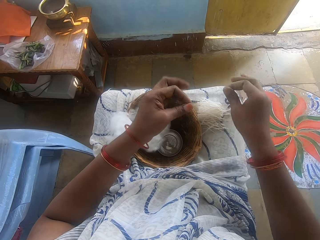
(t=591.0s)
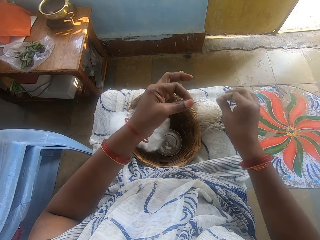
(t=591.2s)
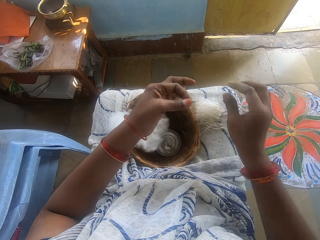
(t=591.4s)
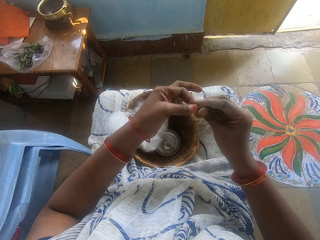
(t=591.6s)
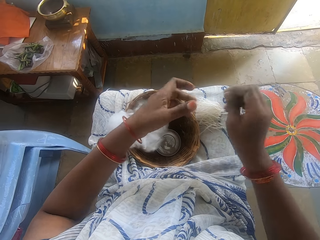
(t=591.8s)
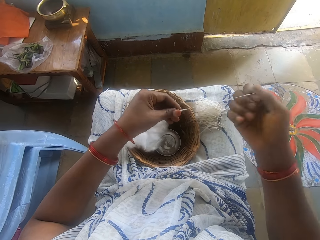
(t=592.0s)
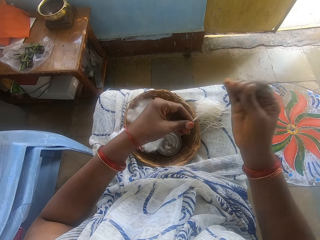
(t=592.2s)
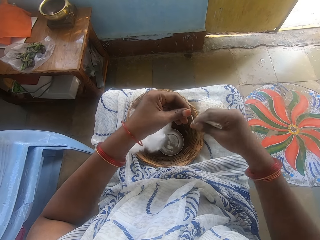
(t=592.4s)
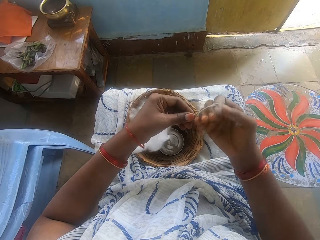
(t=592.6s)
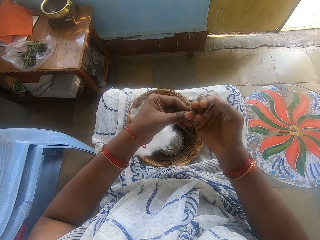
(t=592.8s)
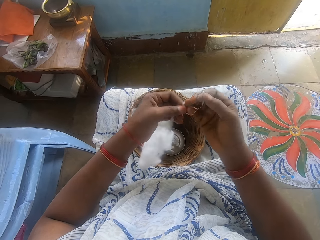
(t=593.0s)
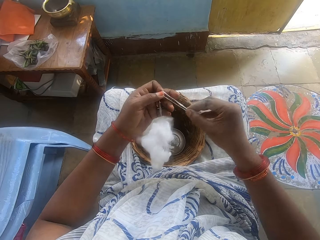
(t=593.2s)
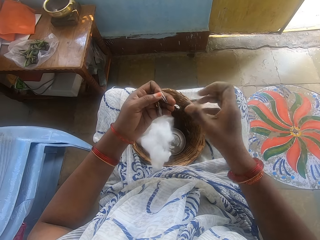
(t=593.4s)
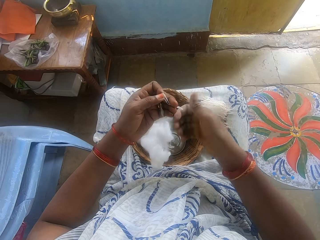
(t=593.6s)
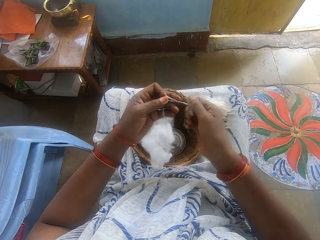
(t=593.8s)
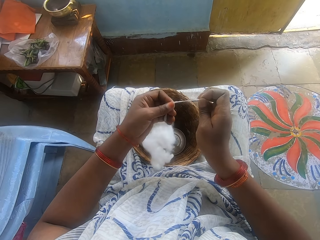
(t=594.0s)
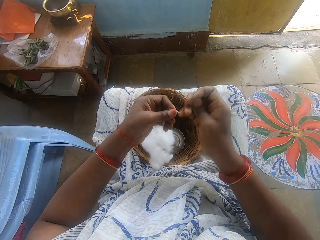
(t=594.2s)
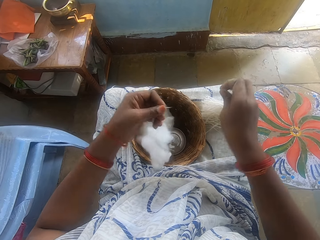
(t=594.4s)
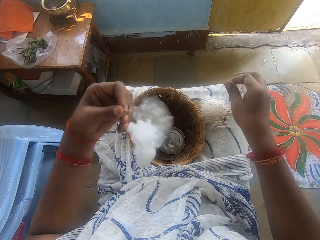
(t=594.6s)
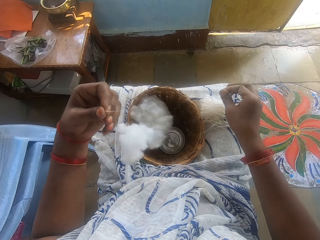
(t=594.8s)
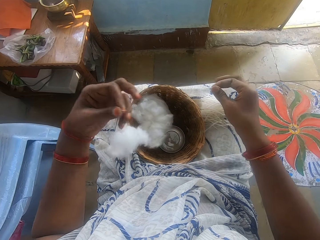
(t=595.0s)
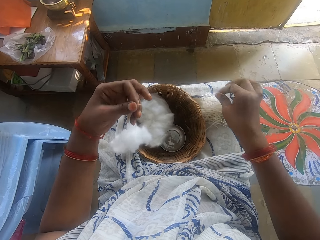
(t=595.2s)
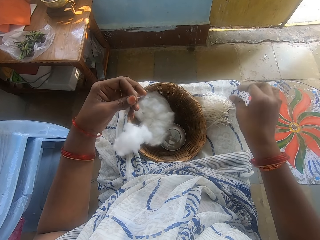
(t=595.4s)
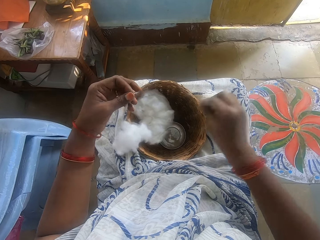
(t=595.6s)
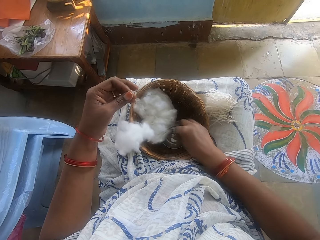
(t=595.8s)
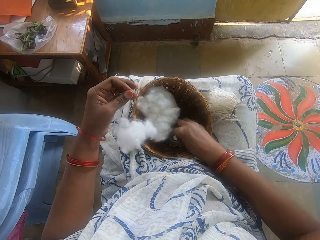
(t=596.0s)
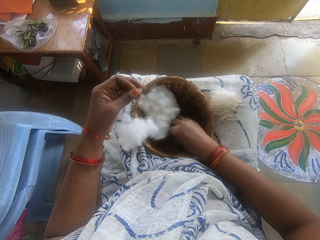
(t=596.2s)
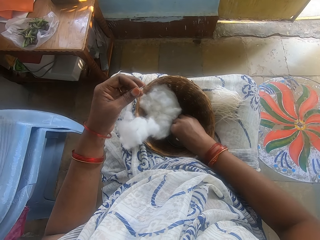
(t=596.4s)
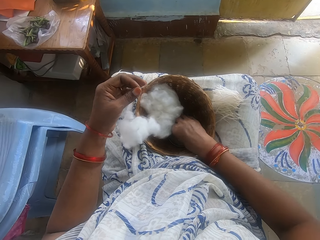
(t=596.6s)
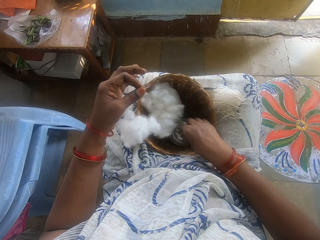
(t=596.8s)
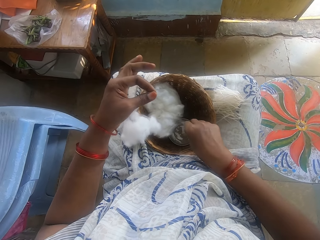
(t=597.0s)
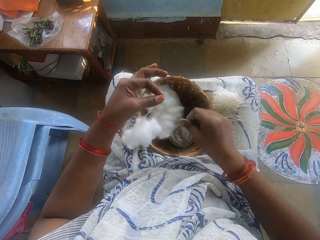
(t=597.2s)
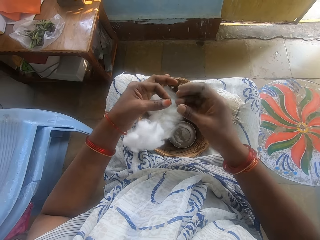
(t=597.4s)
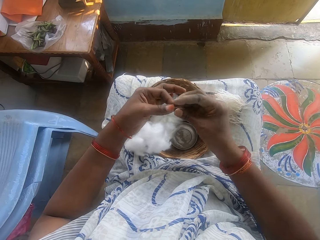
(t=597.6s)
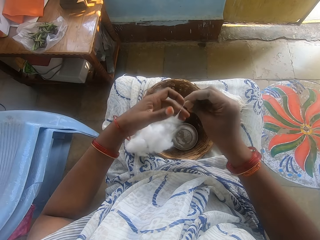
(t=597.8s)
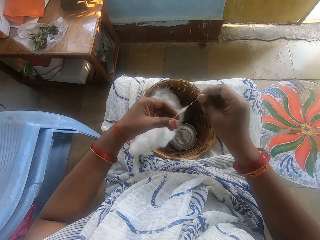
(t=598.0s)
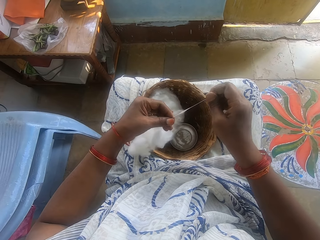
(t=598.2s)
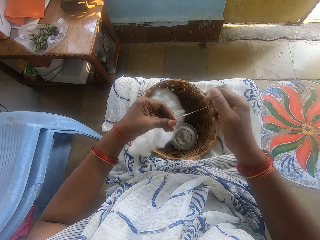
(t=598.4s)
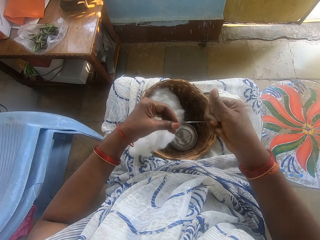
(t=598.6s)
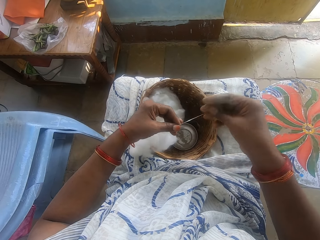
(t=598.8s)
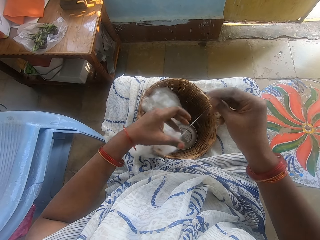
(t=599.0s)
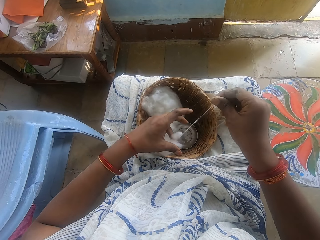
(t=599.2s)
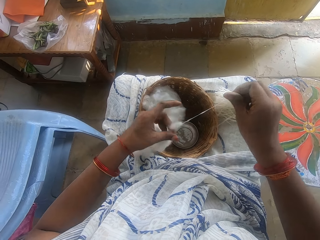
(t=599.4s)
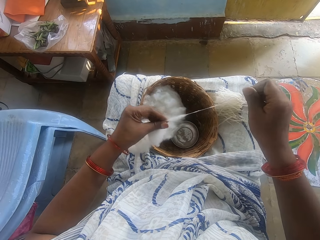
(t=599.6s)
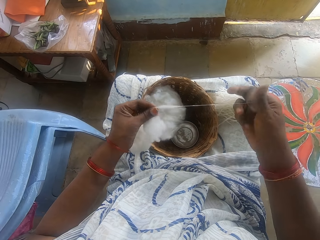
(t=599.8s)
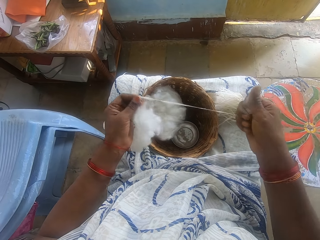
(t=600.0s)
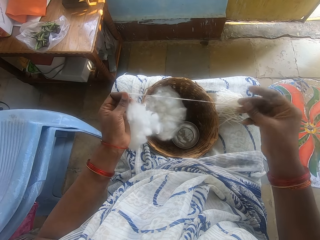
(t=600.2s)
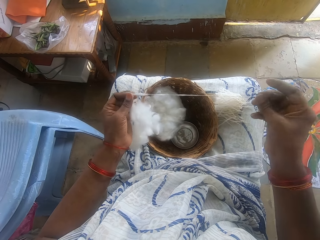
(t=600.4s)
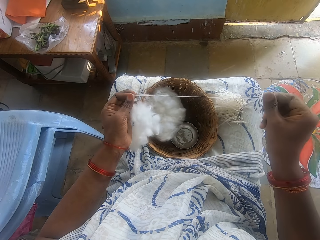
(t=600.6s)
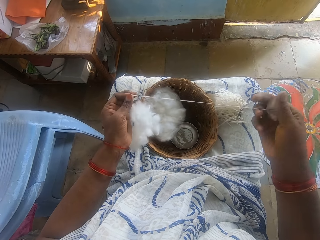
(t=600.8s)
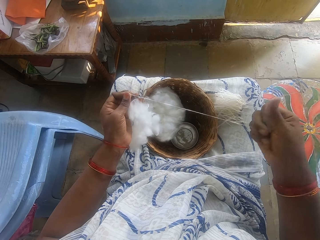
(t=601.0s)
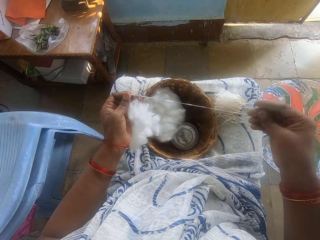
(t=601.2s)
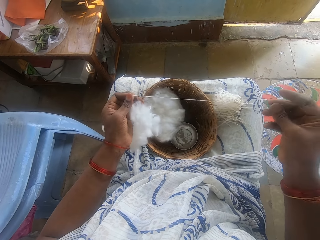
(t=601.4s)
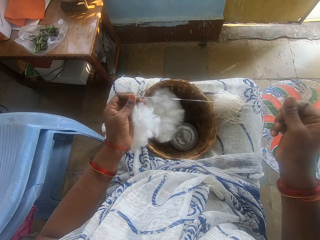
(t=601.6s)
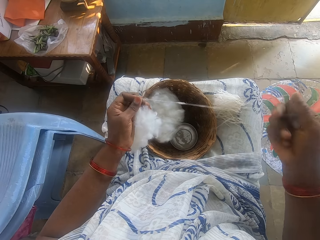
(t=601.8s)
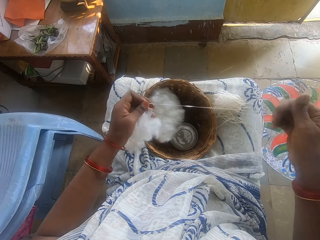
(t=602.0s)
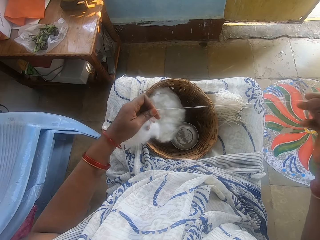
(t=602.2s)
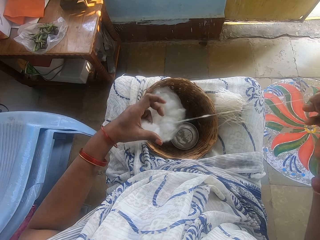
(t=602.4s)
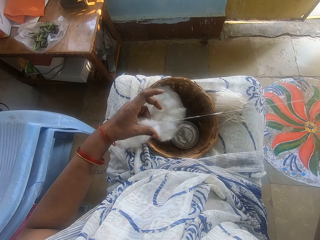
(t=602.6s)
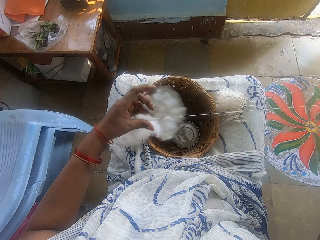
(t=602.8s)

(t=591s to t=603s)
The camera wearer cuts the cotton wool with her hand. She drops the cotton wool on her lap. She spins the cotton. She measures the cotton wool with her hand. She cuts the cotton wool with her hand. She drops the cotton wool on her lap. She touches the small bowl with ash in the basket. She threads the cotton wool with her hand.

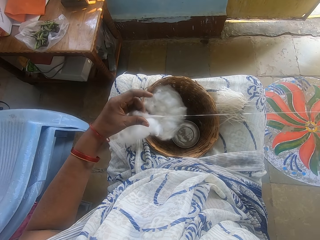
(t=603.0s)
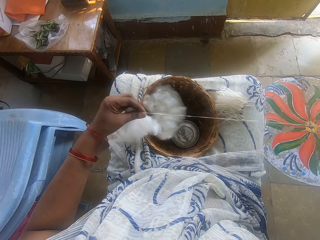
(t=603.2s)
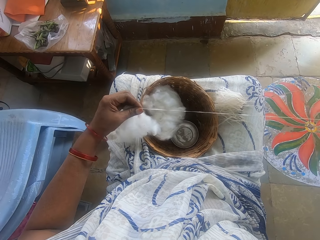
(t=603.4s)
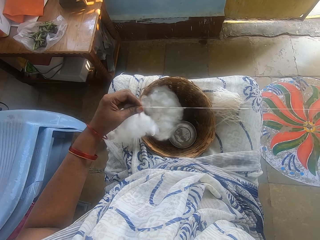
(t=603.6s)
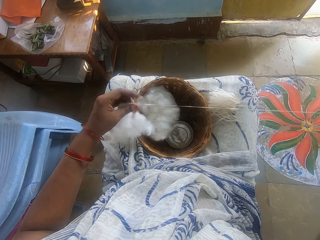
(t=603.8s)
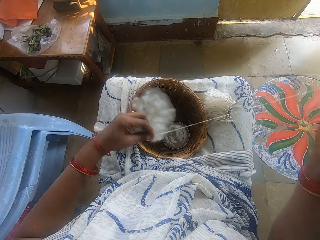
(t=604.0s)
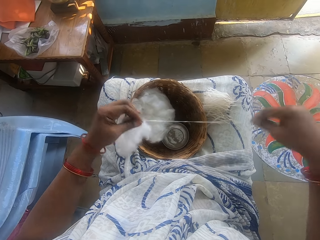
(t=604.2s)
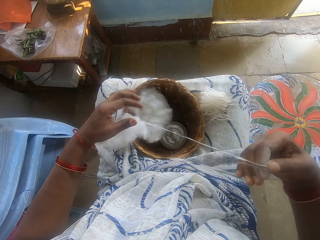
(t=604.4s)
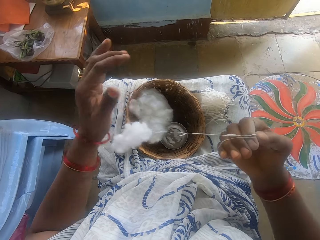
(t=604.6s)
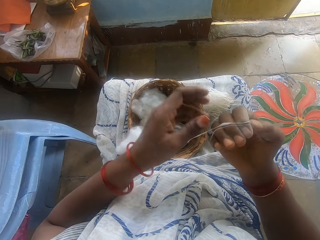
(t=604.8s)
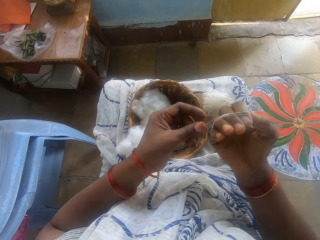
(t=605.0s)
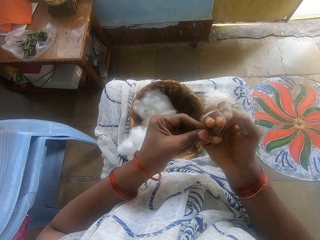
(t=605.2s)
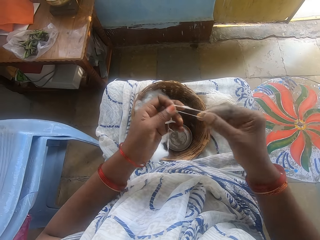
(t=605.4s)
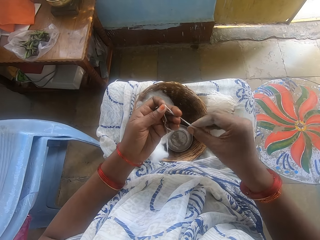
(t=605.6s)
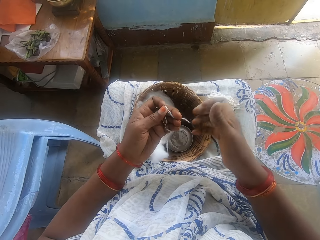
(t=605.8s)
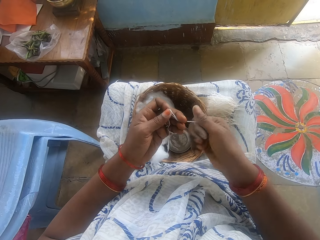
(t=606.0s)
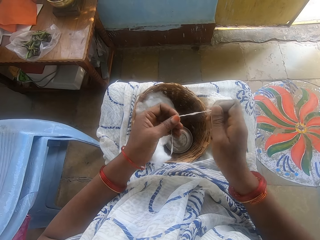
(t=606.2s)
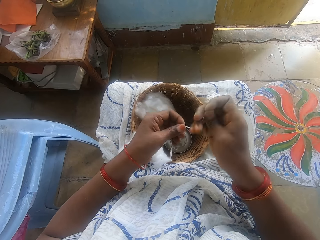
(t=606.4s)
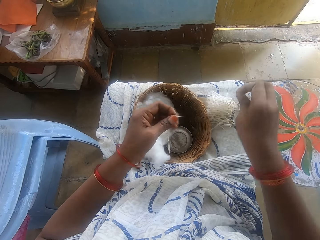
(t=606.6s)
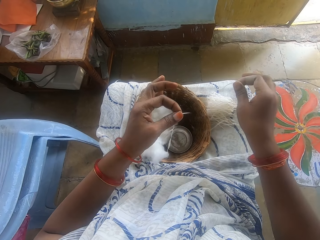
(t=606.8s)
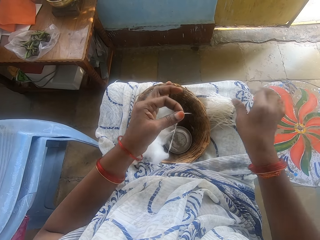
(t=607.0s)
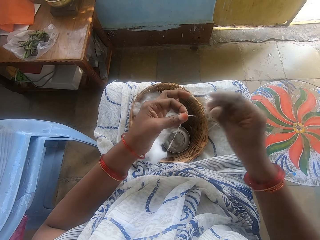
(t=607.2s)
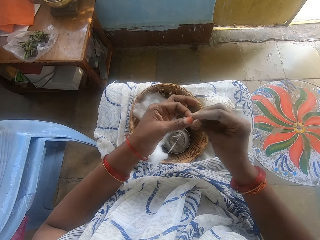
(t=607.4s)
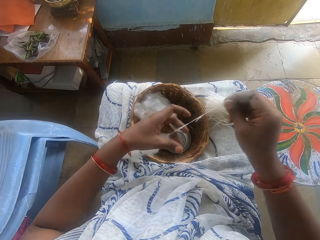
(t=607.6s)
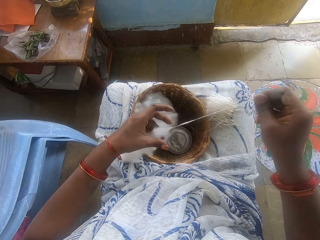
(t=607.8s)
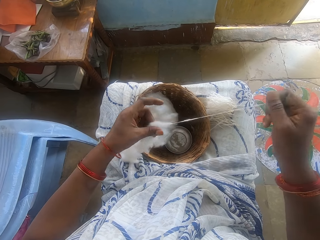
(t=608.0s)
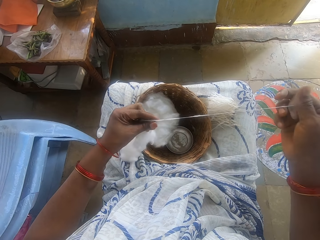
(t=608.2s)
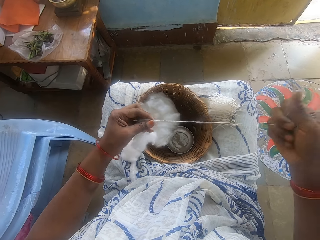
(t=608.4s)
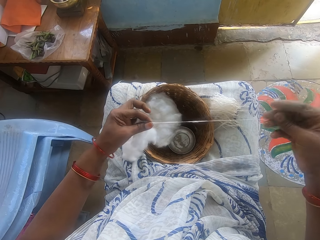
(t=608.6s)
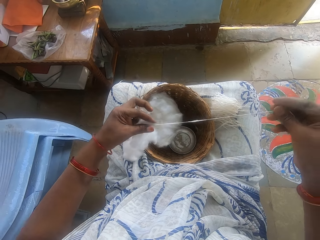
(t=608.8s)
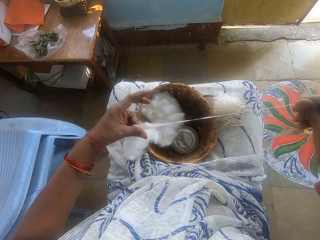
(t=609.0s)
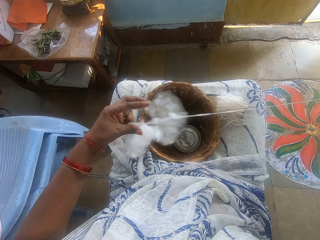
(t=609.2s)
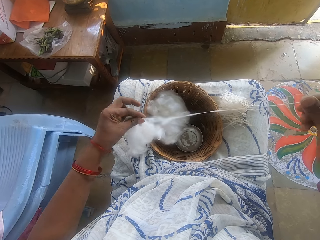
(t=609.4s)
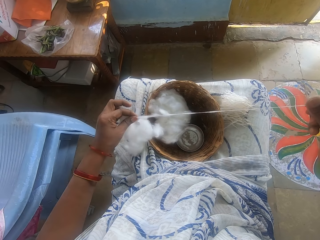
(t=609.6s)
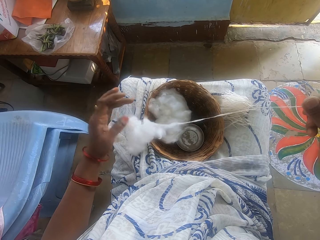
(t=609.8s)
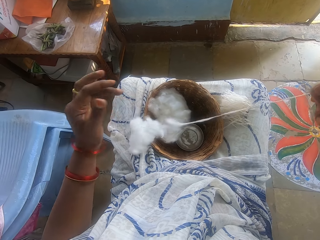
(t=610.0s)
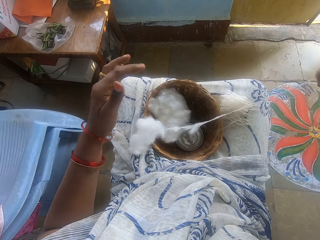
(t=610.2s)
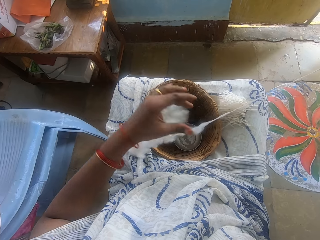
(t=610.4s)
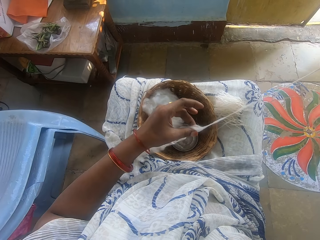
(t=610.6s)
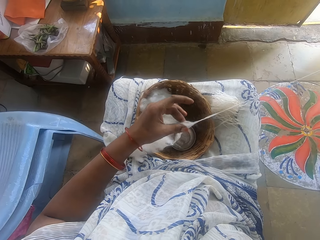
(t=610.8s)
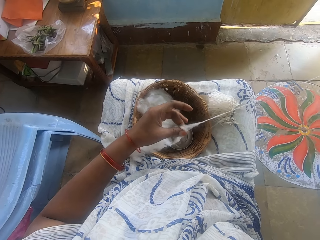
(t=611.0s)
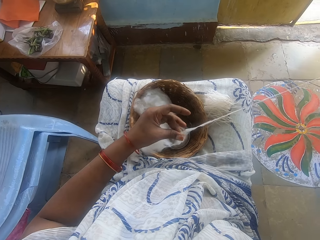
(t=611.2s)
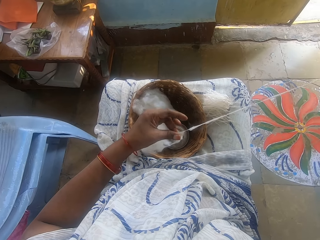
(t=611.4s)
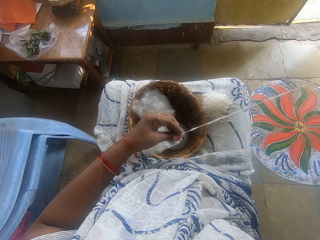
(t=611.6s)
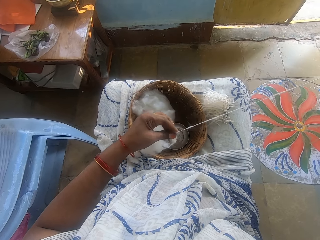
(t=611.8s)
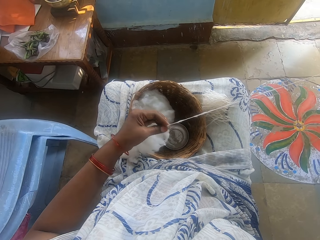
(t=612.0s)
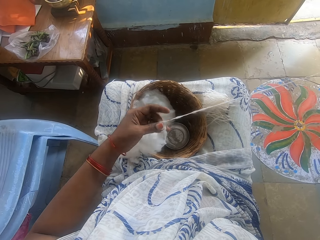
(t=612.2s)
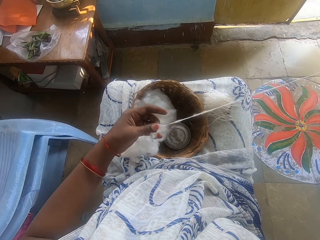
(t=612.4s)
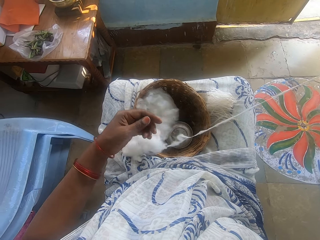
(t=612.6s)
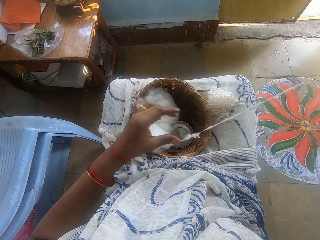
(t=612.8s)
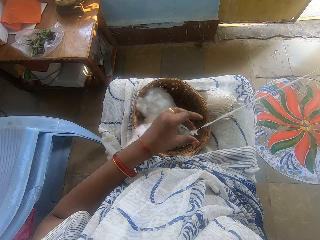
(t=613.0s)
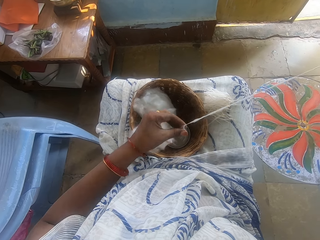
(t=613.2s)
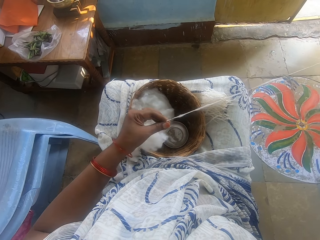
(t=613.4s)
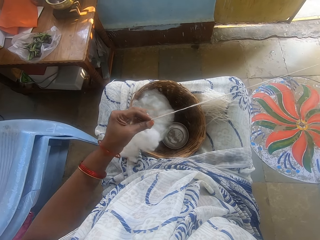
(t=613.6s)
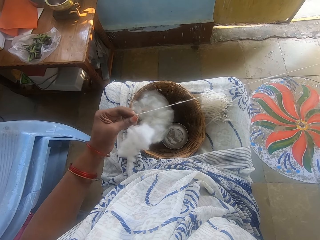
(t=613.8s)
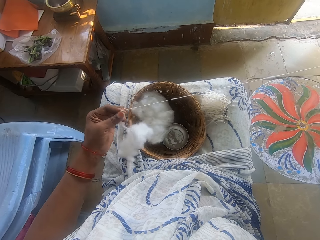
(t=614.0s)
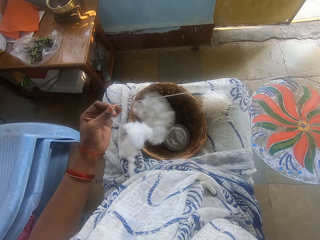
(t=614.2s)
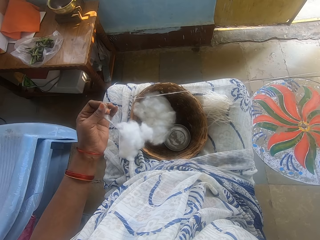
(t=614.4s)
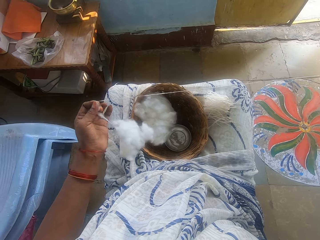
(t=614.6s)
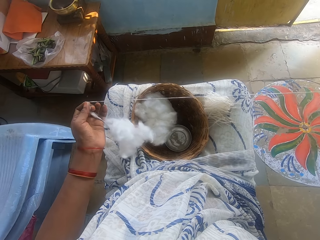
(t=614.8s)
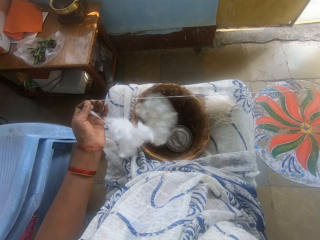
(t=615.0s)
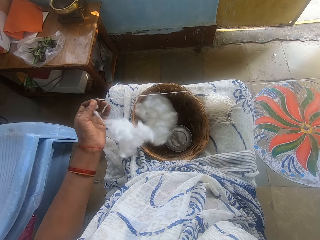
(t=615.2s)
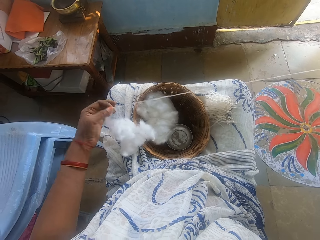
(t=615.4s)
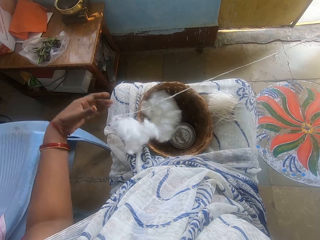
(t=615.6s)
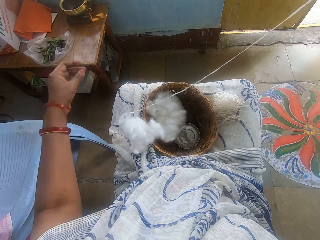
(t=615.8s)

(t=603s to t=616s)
The camera wearer measures the cotton wool with her hand. She cuts the cotton wool with her hand. She drops the cotton wool on her lap. She threads the cotton wool with her hand.
